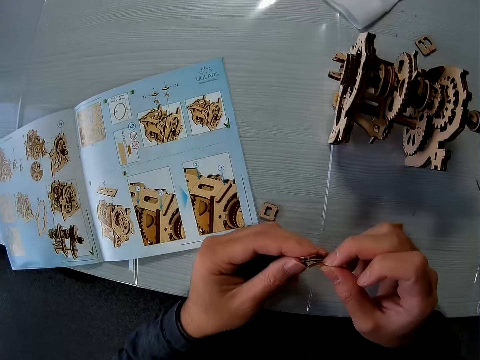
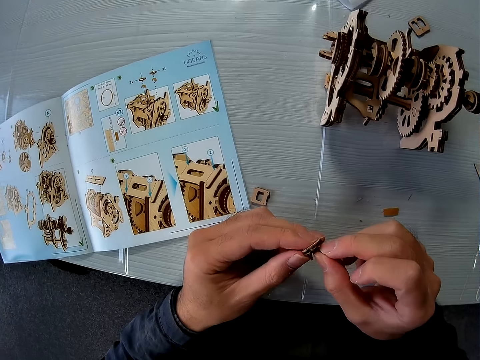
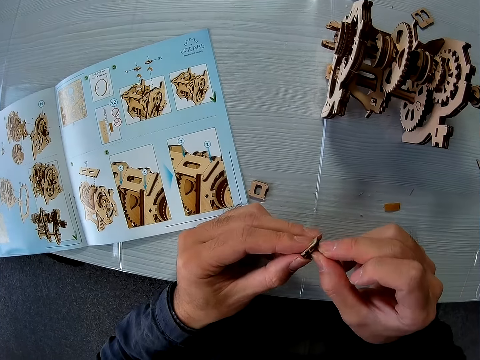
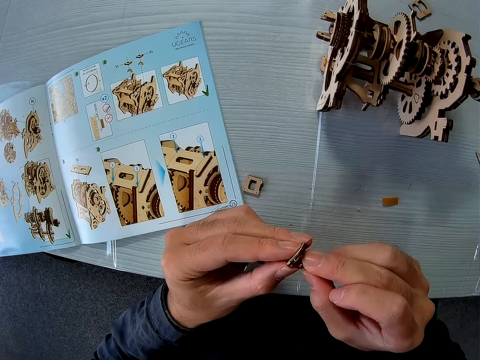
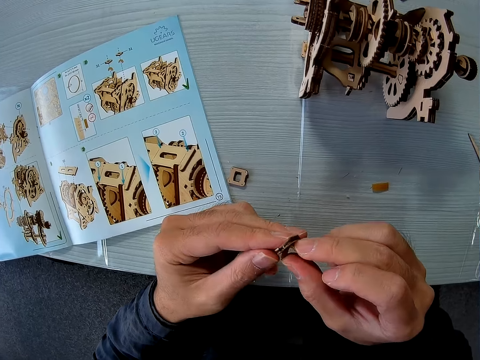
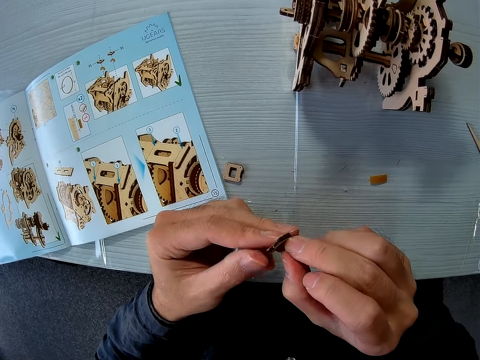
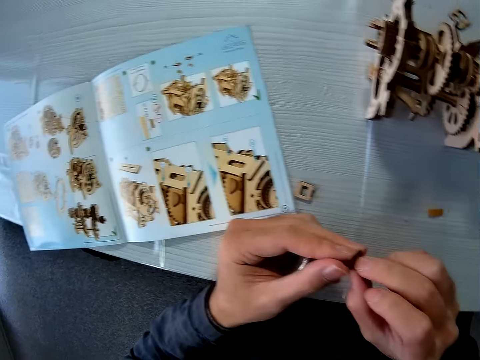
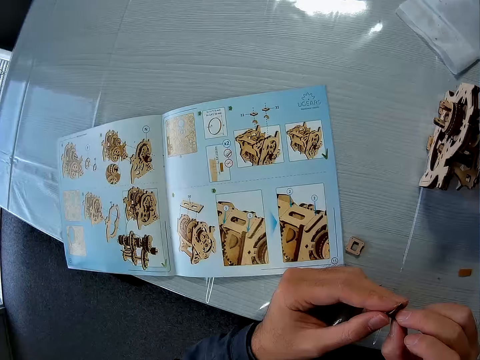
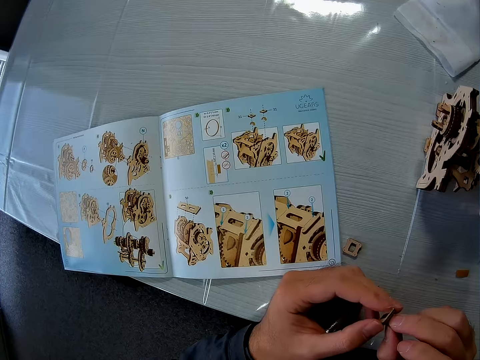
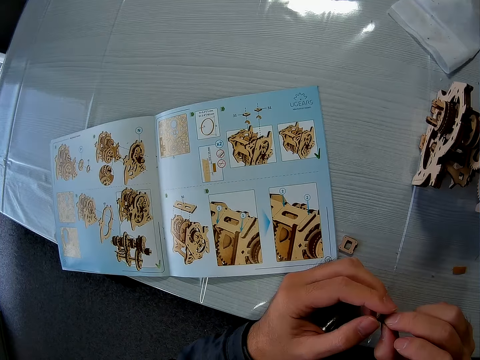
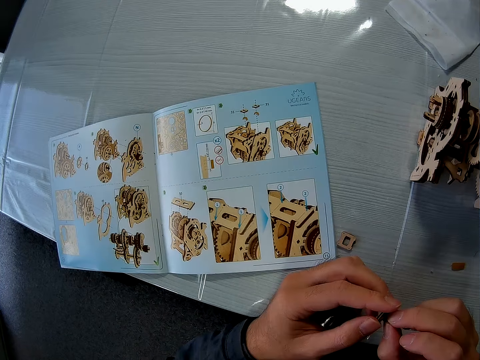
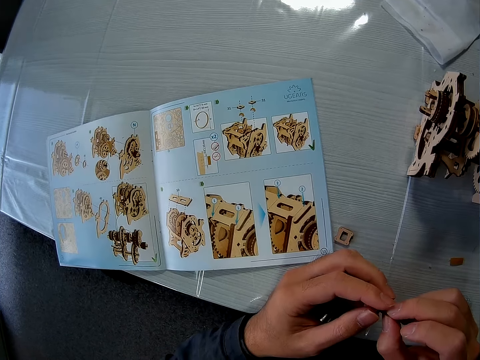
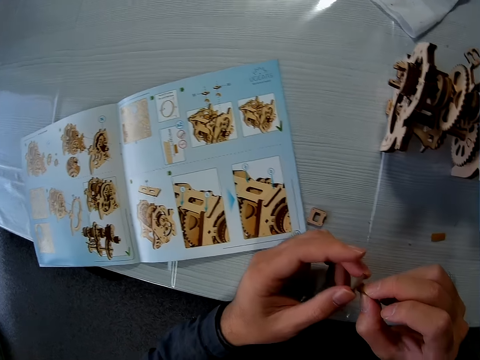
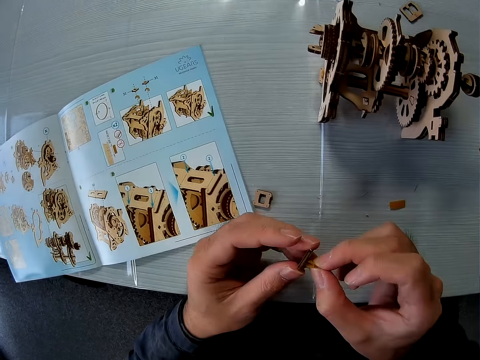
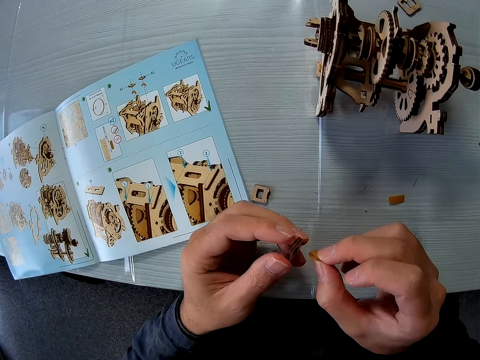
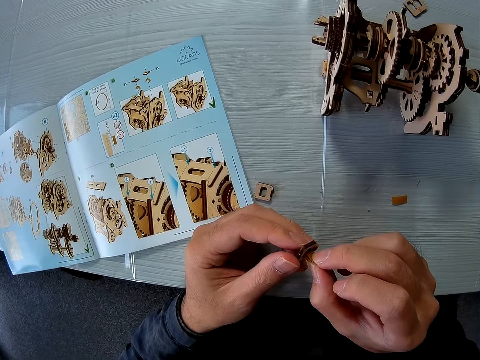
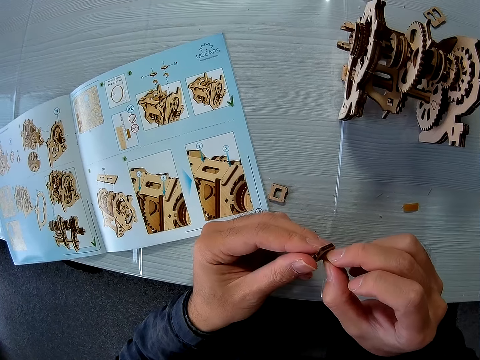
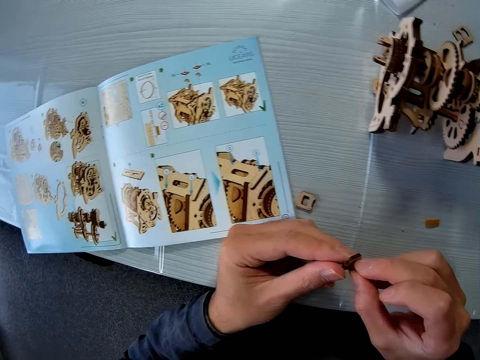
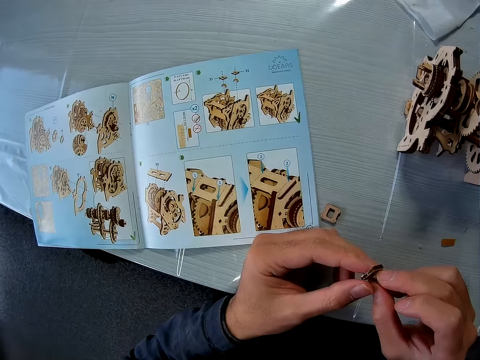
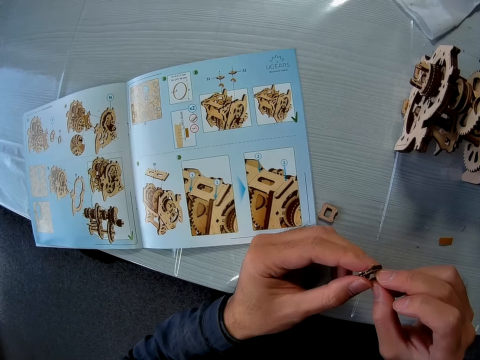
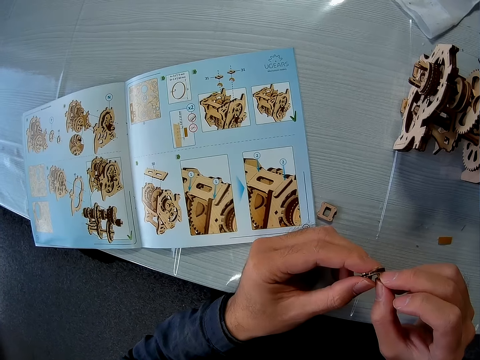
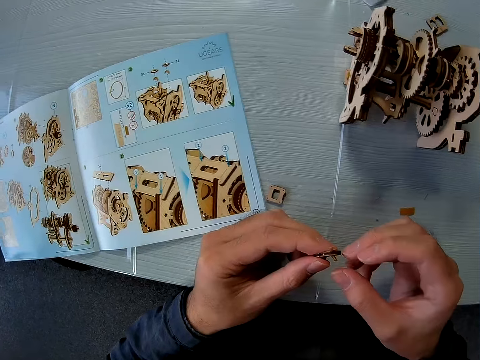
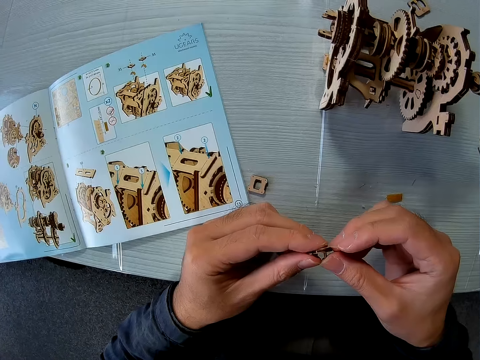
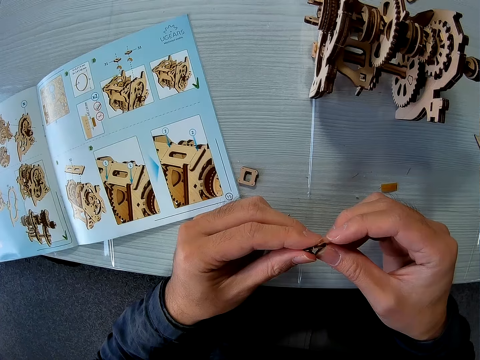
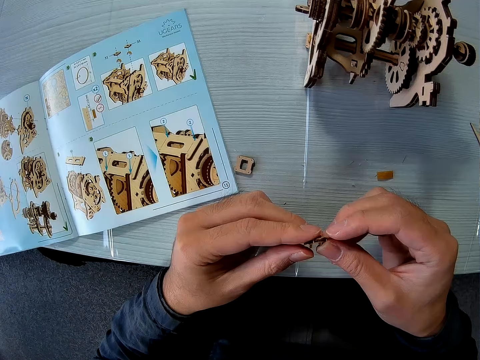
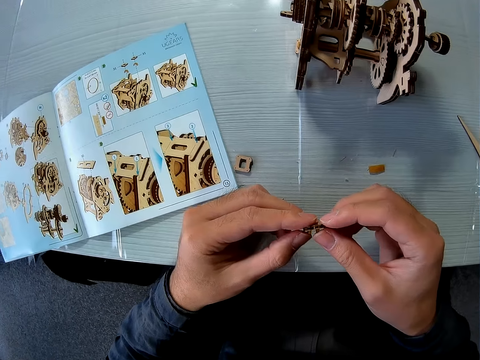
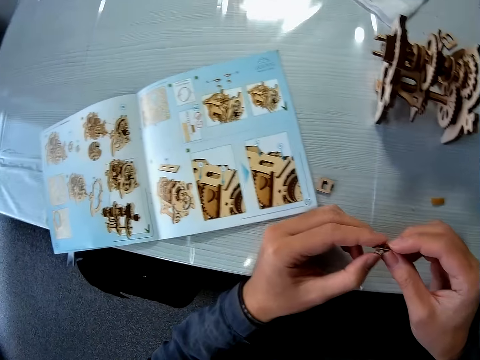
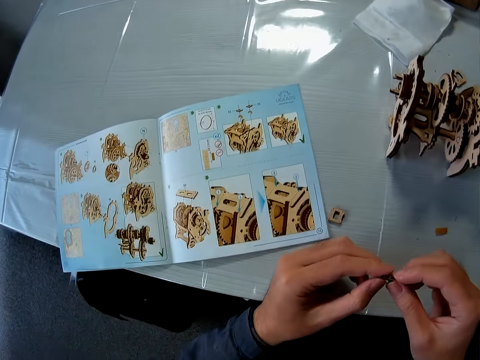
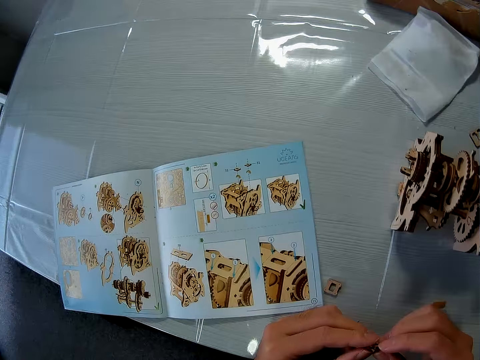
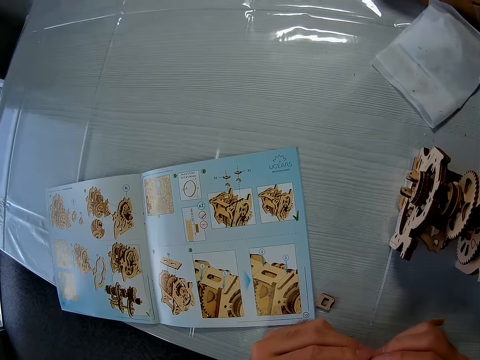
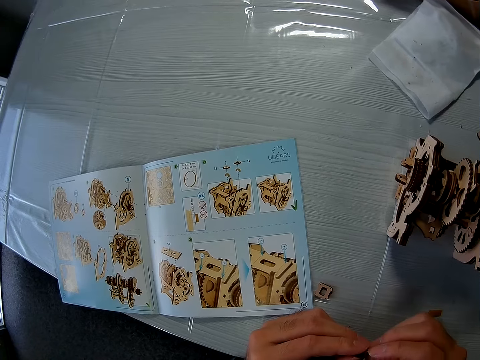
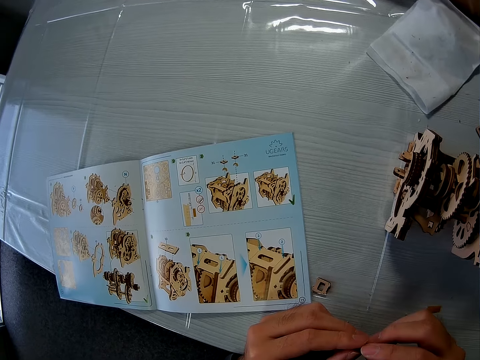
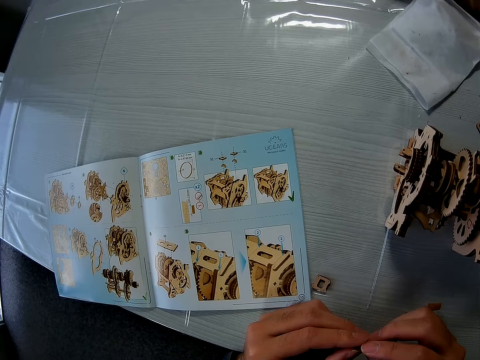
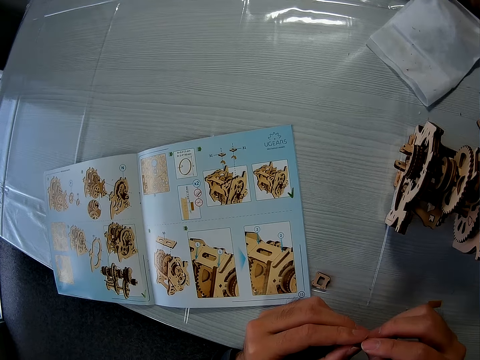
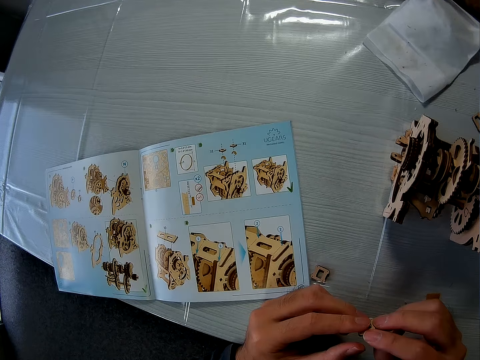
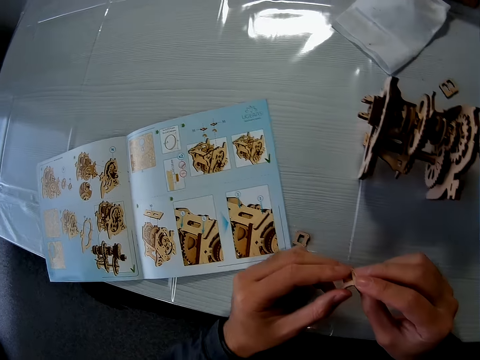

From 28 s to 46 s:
The camera wearer places the rubber on the wooden model piece. He looks at the pieces in his hands. He looks at the manual or book on the table. He places the rubber on the wooden model piece. He looks at the pieces in his hands. He looks at the book. He places the rubber on the wooden model piece. He looks at the manual on the table.

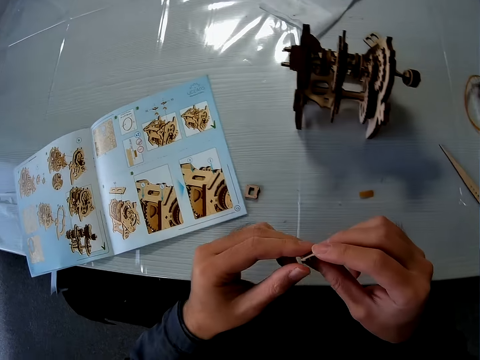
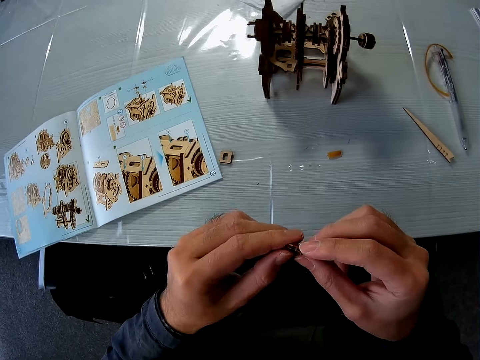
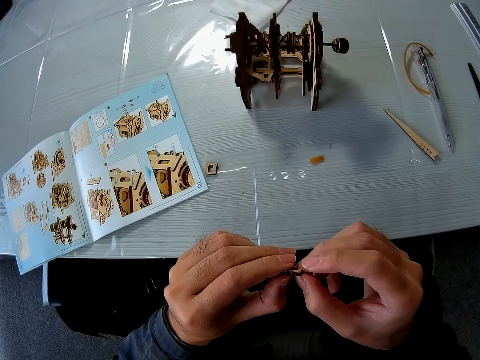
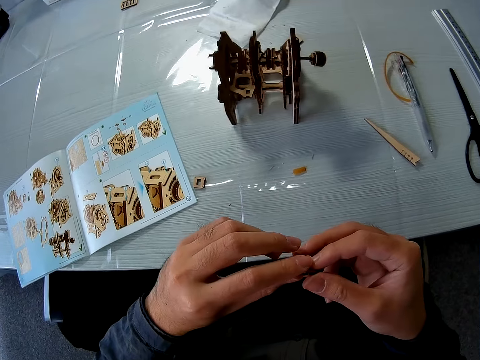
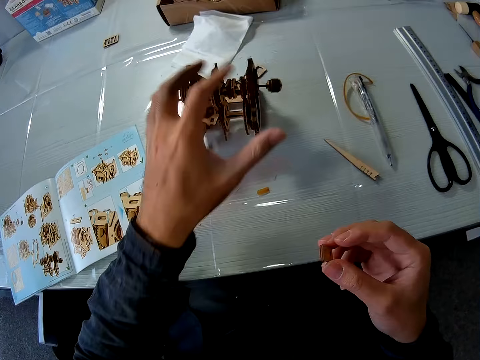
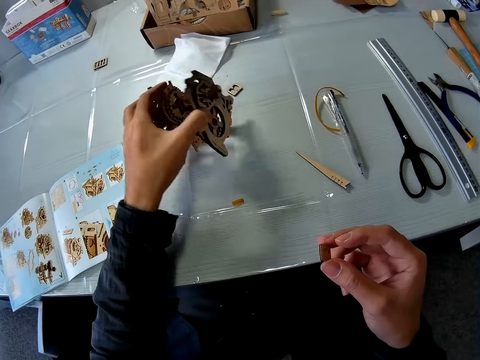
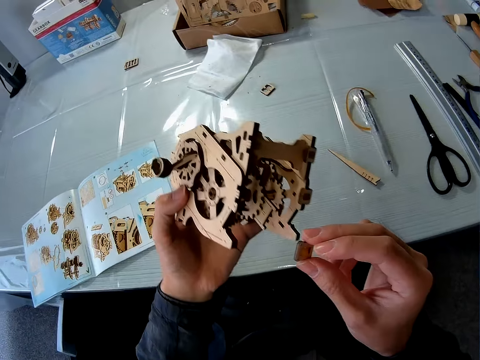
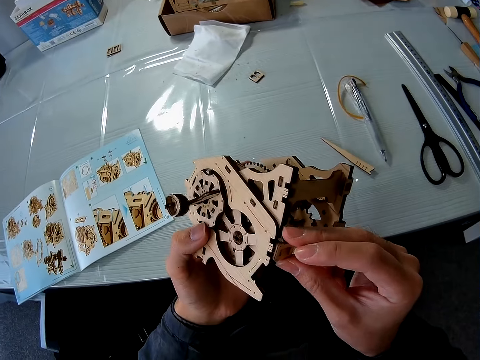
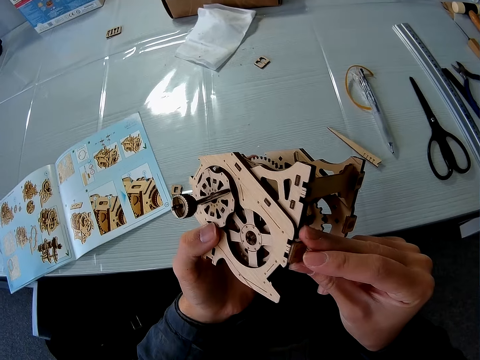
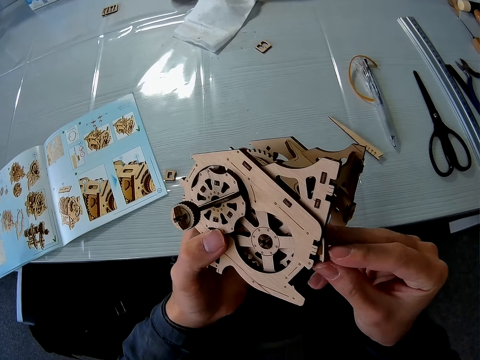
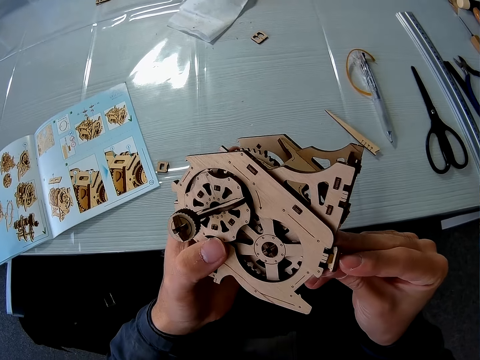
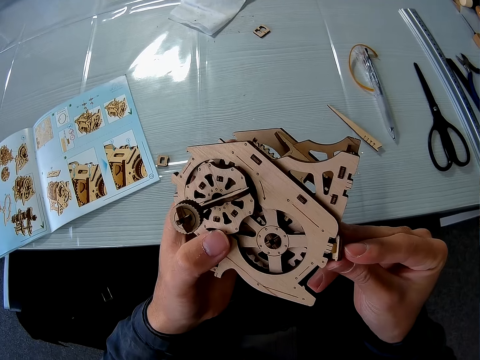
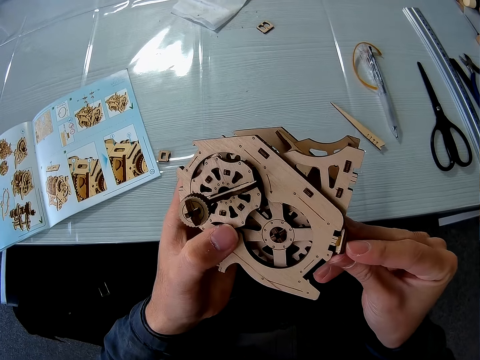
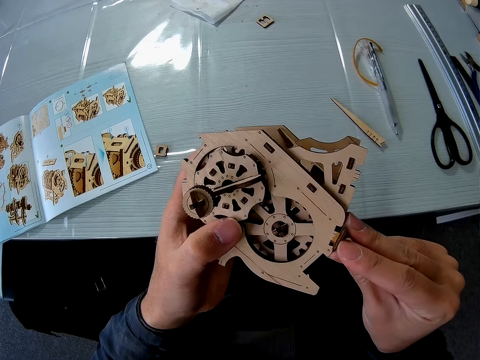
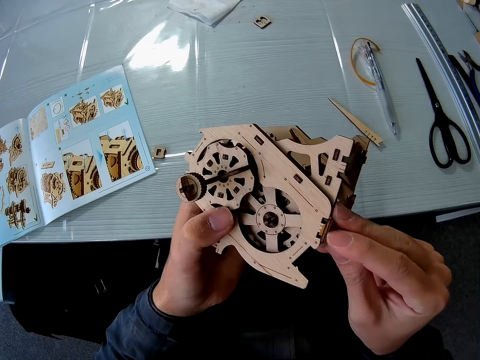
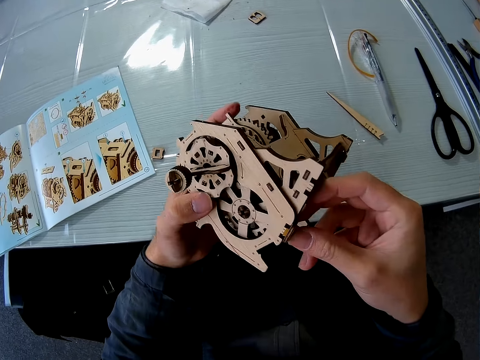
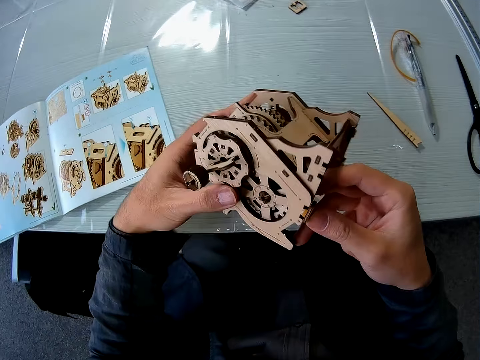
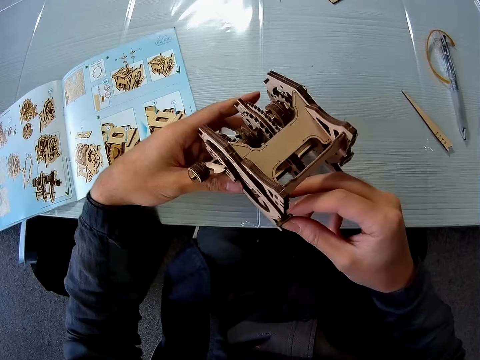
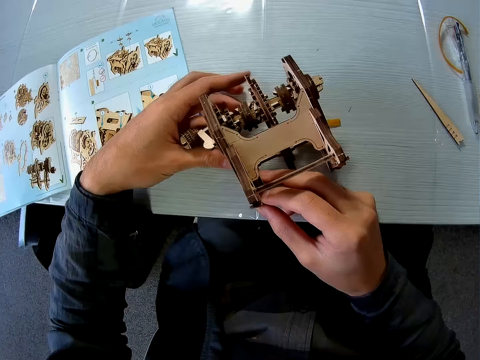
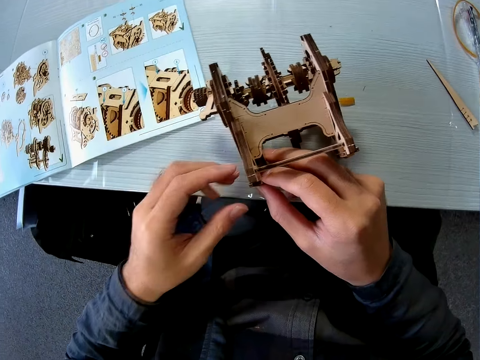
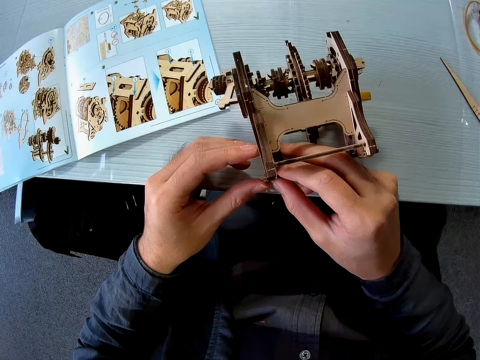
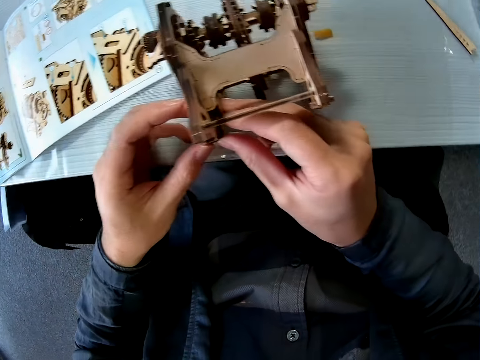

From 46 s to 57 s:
The camera wearer looks at the pieces in his hands. He places the rubber on the wooden model piece. He picks up the mechanical model or wooden model gearbox from the table. He places the wooden model piece on the wooden model gearbox. He fixes the pieces to the mechanical model. He drops the mechanical model on the table.
